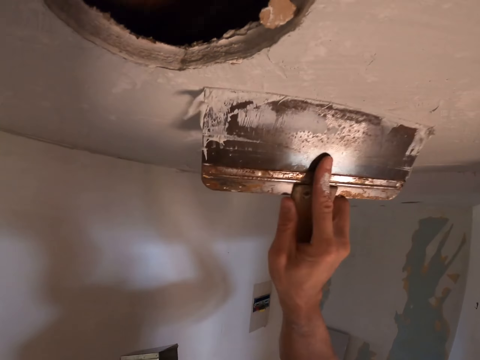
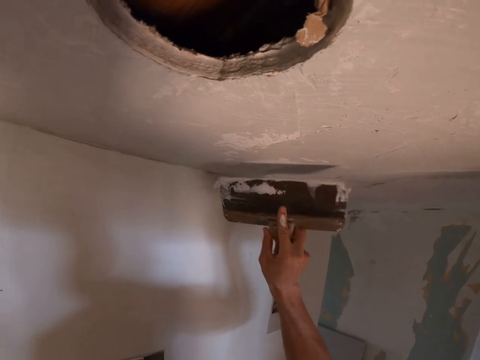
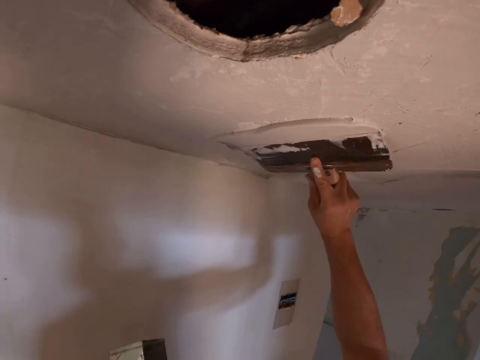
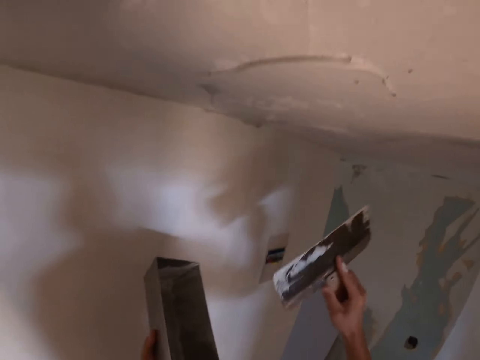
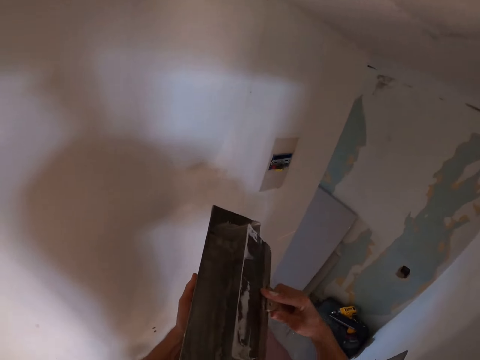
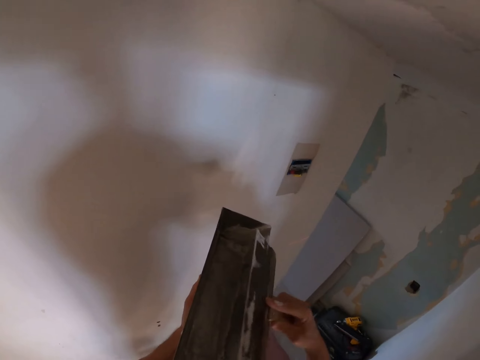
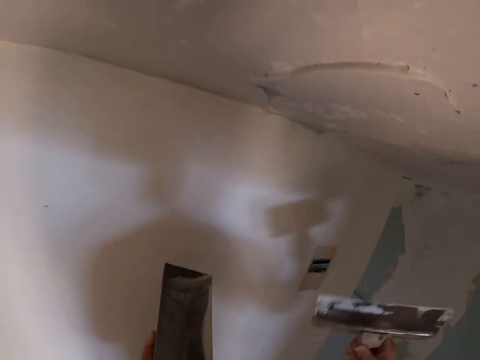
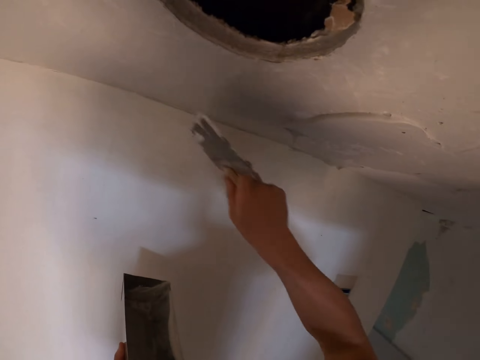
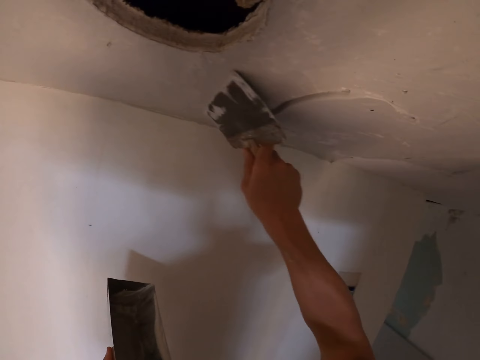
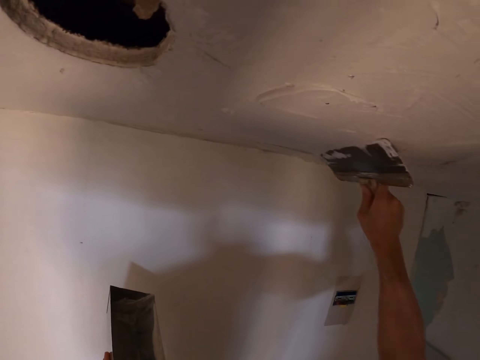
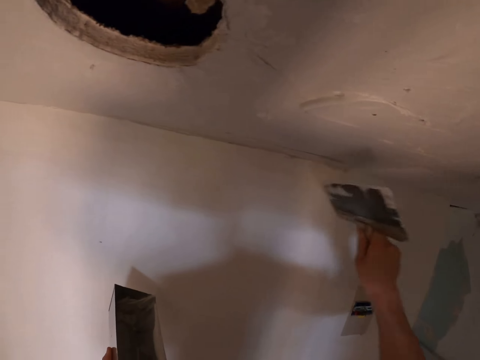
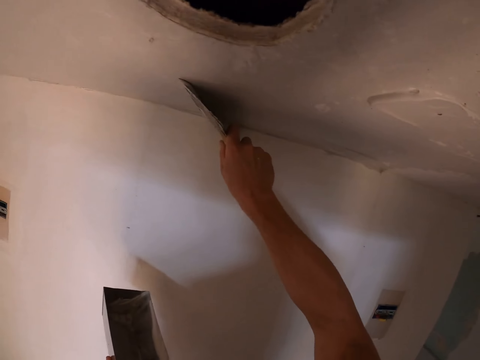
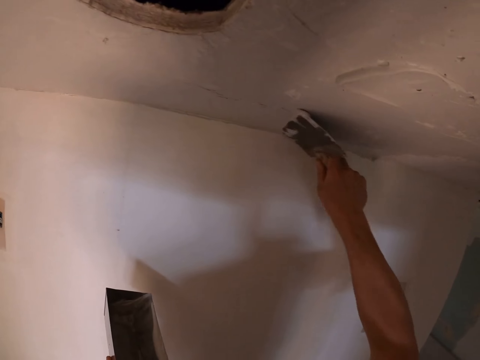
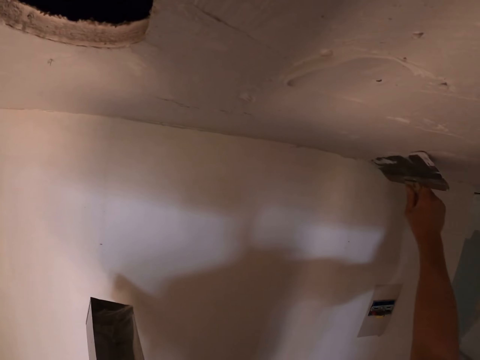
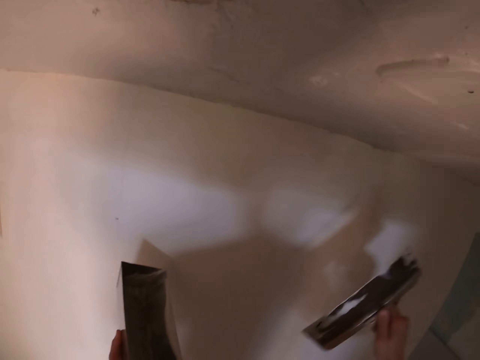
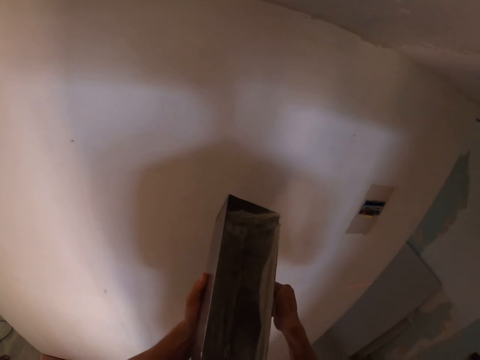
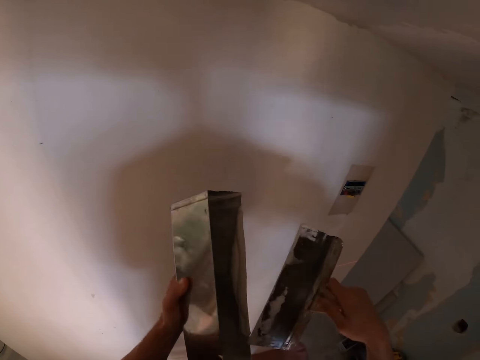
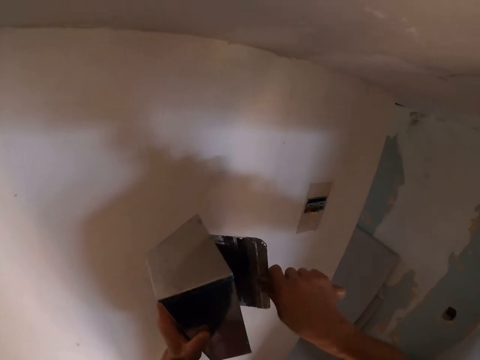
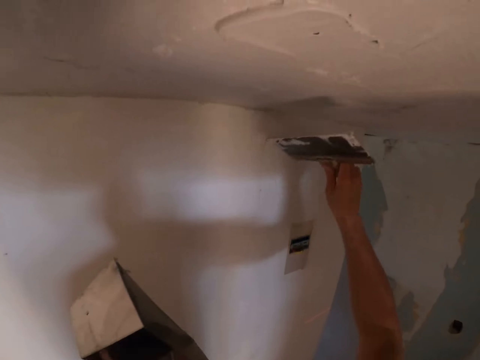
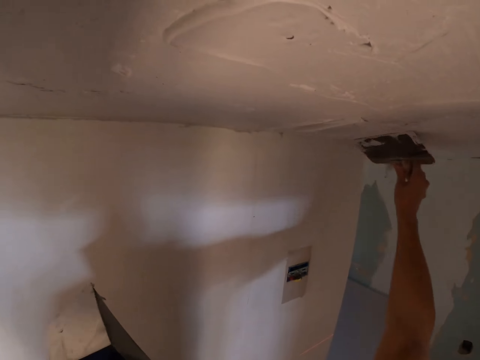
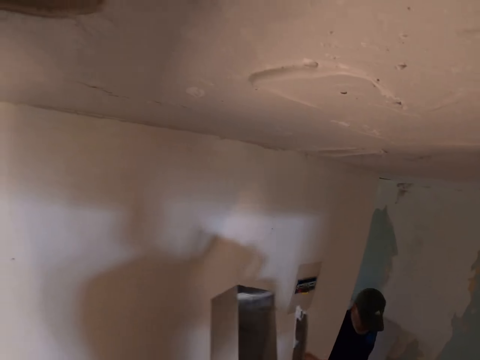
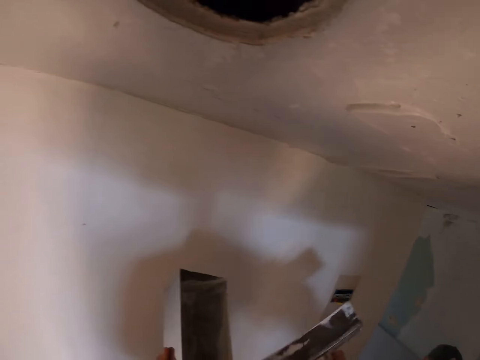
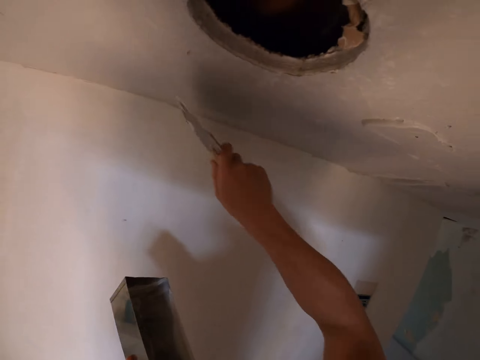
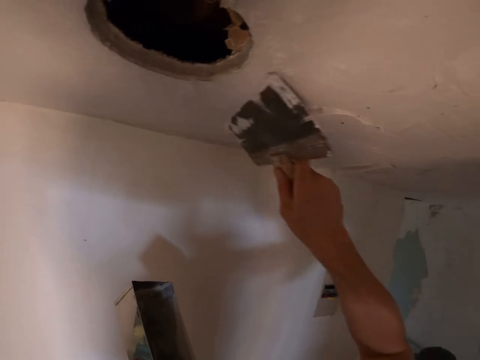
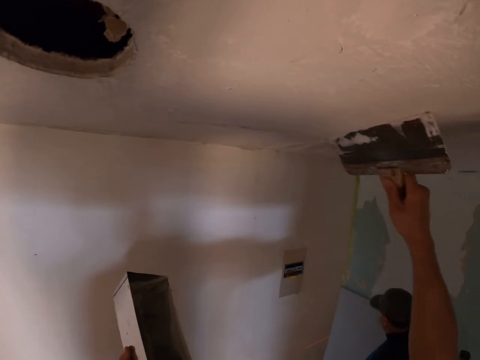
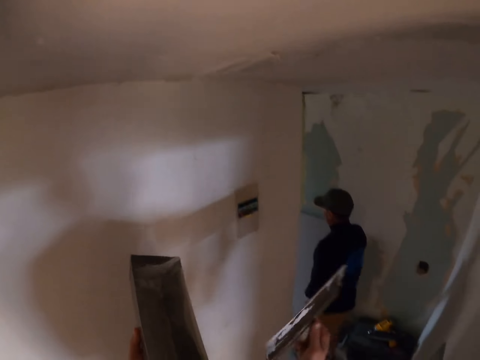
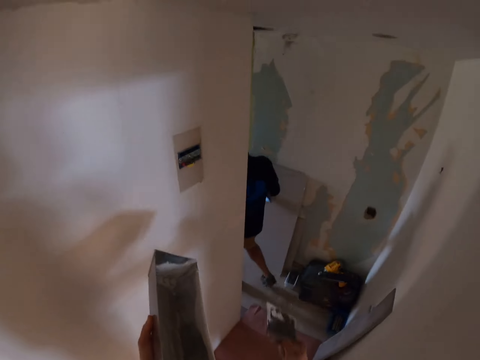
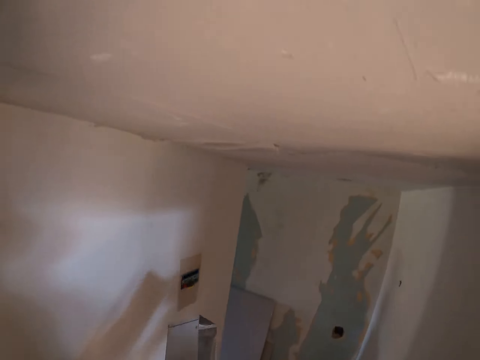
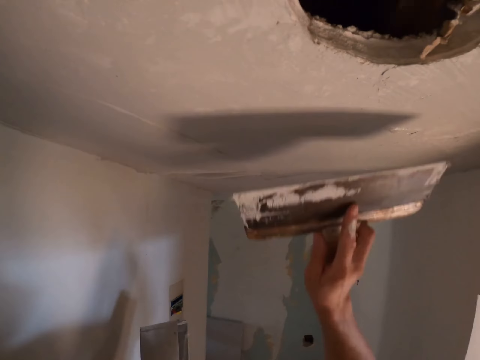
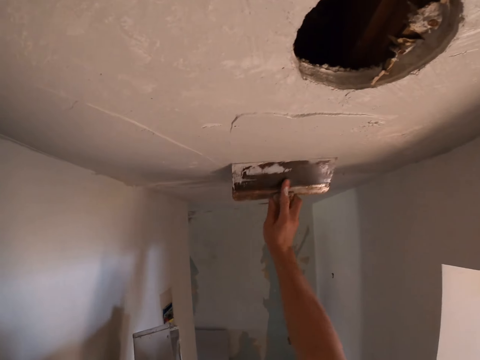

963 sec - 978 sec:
The camera wearer removes the excess paint from the paint scraper. They hold the steel scraper. They remove the excess paint from the ceiling. They paint the wall. They remove the excess paint from the paint scraper. They dip the scraper into the paint can. They paint the ceiling. They remove the excess paint from the paint scraper. They paint the ceiling.

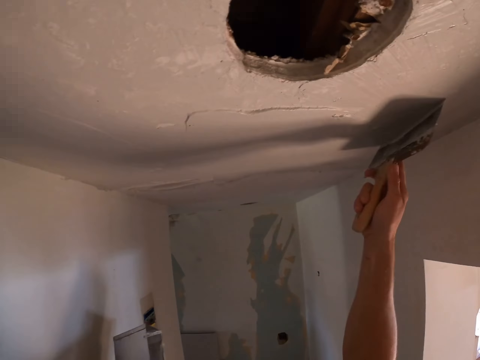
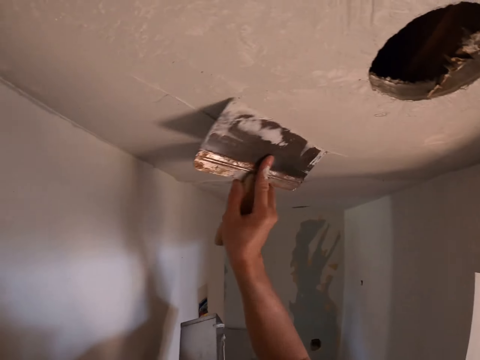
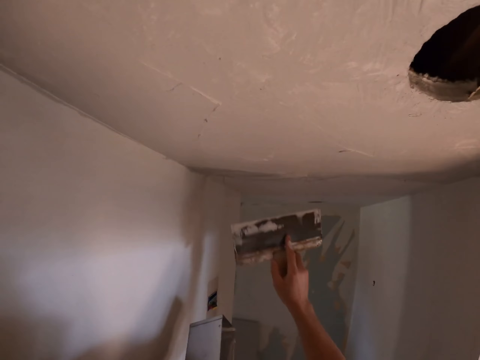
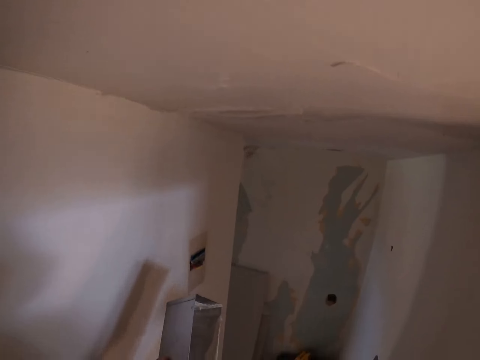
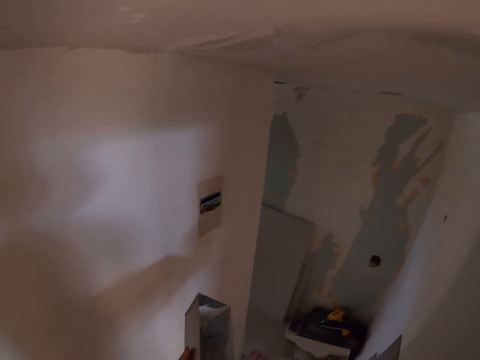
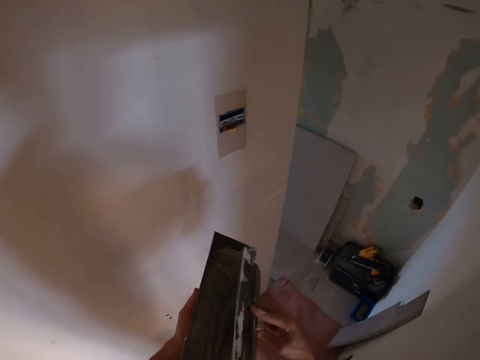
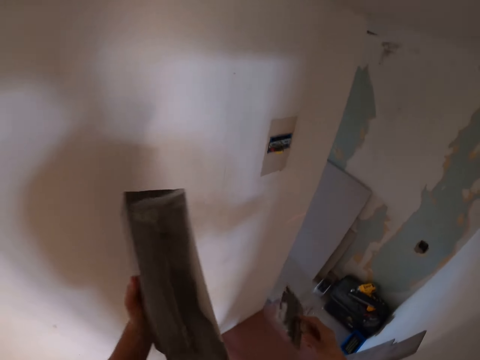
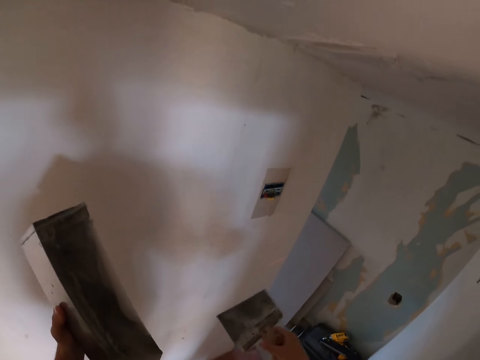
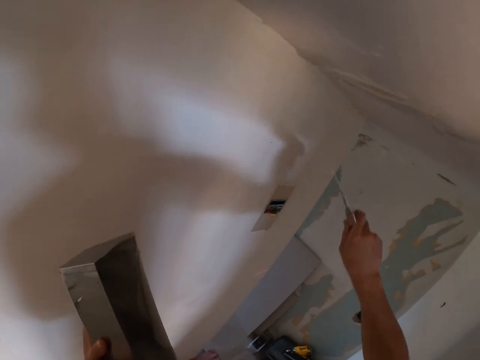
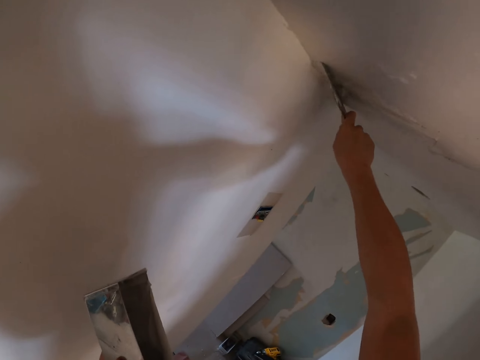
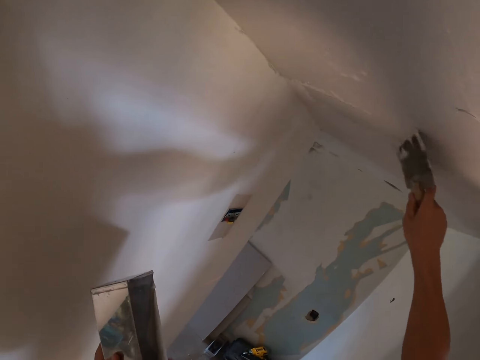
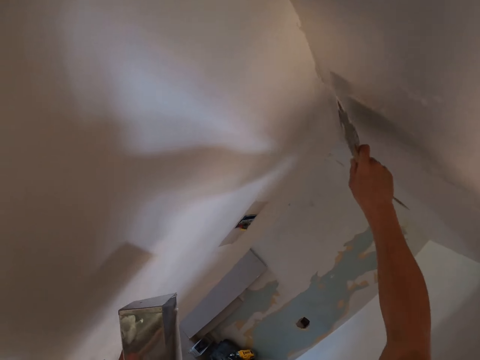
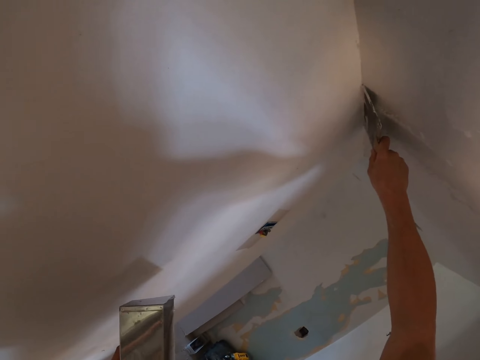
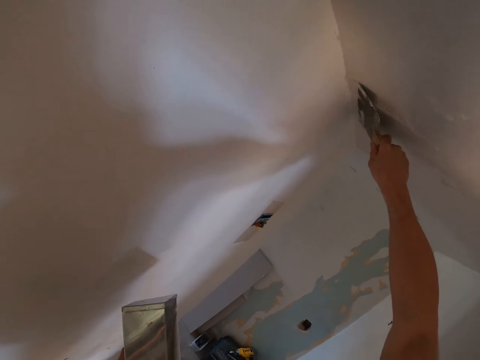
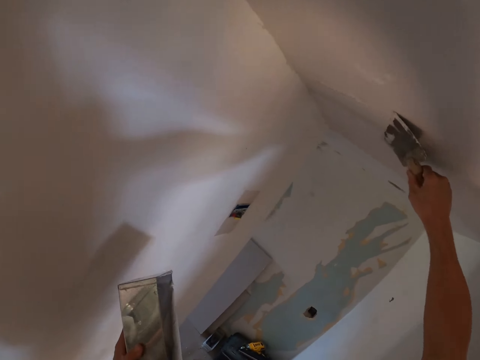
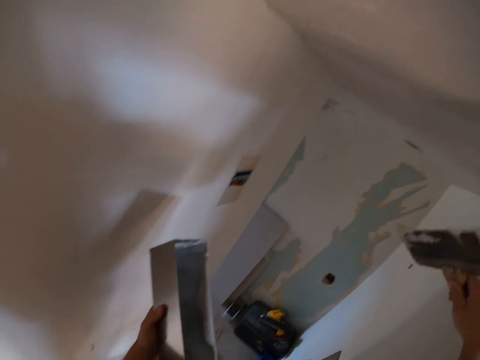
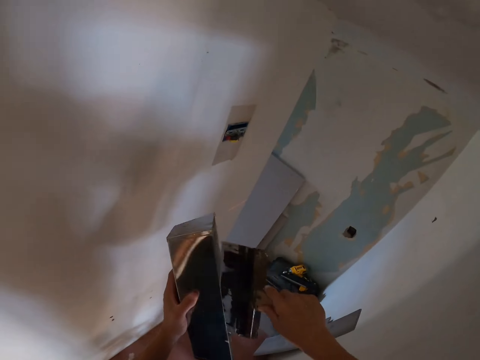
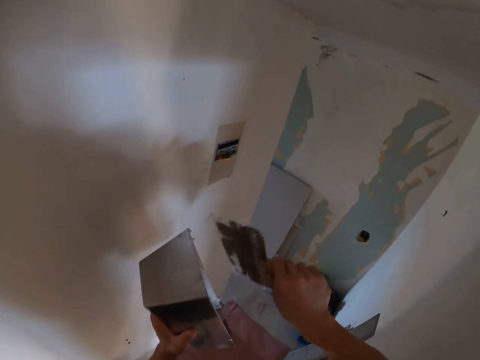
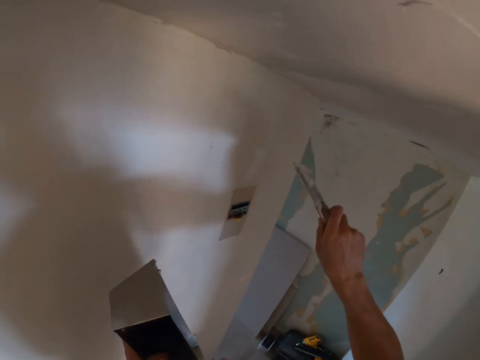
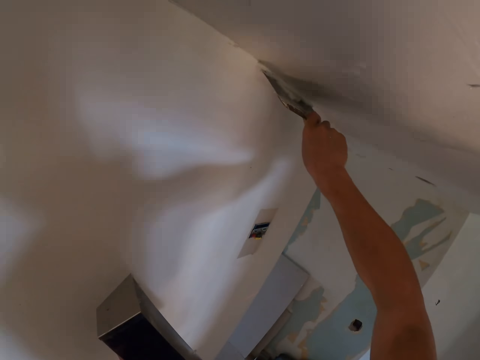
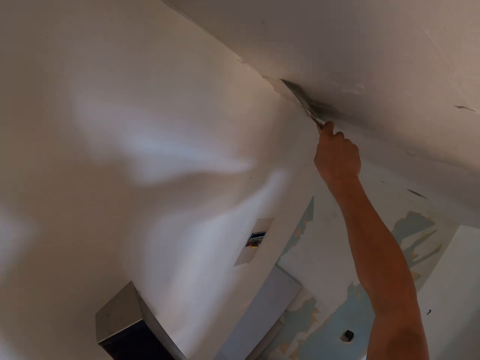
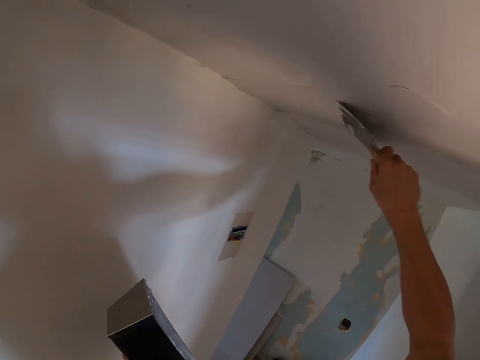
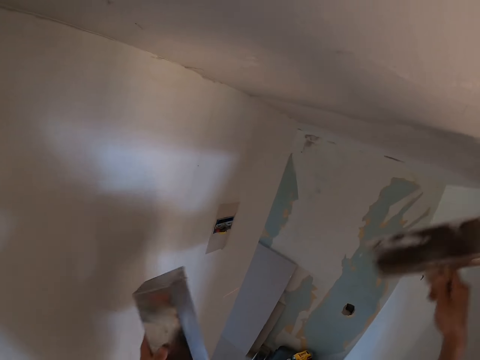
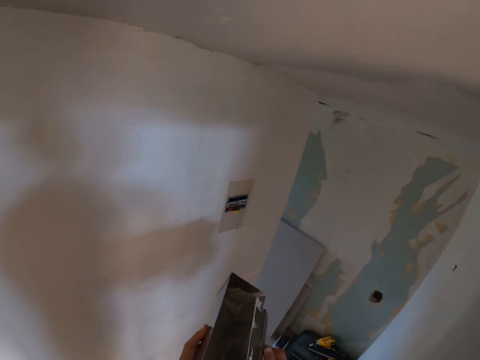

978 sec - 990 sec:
The camera wearer looks at the scraper. They remove the excess paint from the paint scraper on the jar. They paint on the ceiling wall. They remove the excess paint from the paint scraper. They paint the ceiling.
